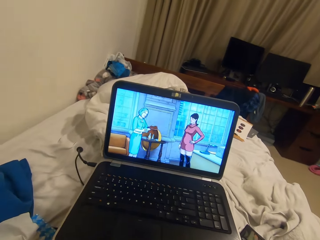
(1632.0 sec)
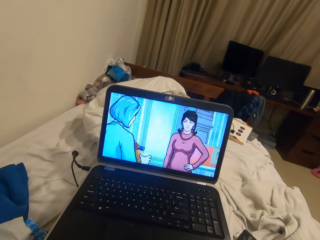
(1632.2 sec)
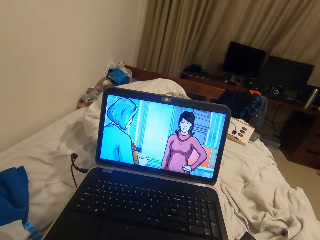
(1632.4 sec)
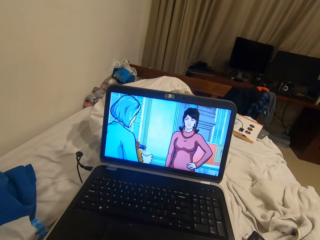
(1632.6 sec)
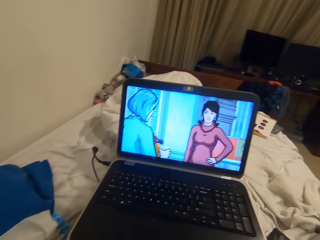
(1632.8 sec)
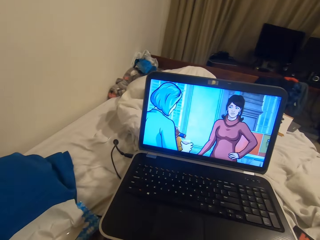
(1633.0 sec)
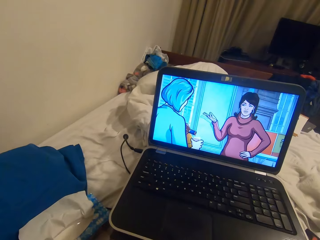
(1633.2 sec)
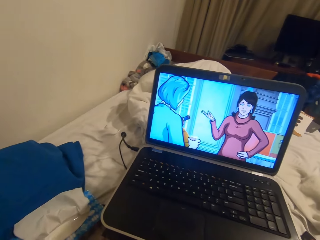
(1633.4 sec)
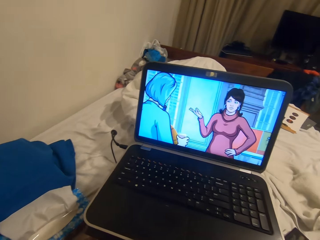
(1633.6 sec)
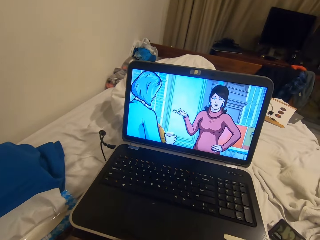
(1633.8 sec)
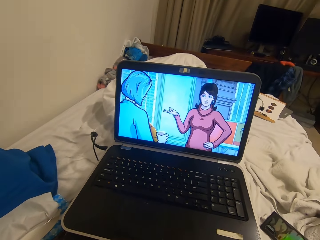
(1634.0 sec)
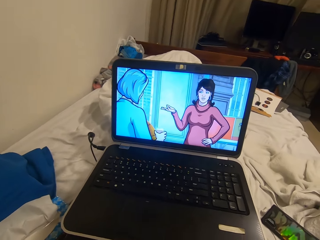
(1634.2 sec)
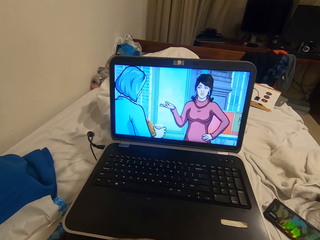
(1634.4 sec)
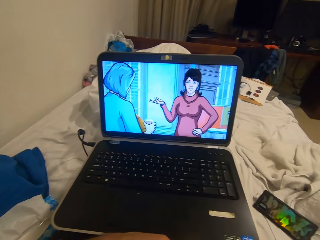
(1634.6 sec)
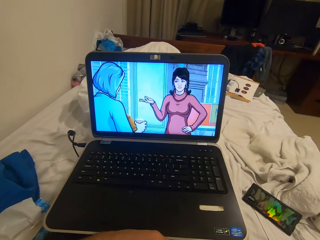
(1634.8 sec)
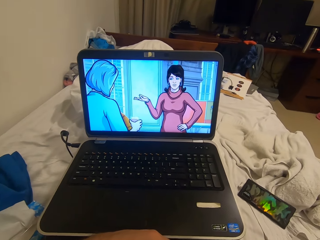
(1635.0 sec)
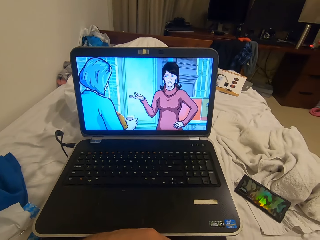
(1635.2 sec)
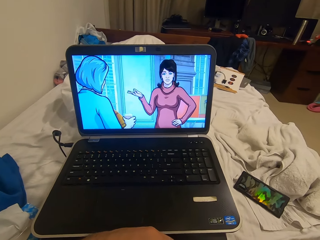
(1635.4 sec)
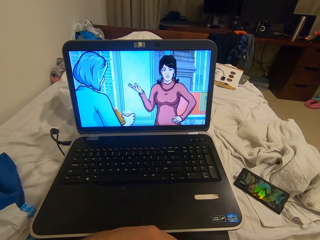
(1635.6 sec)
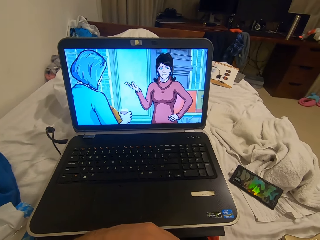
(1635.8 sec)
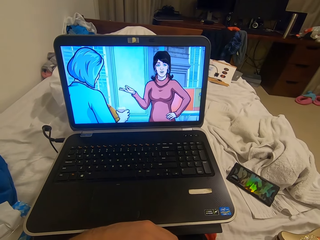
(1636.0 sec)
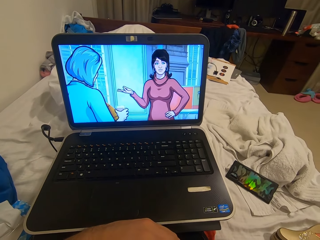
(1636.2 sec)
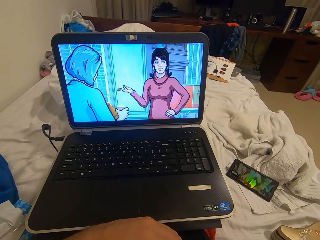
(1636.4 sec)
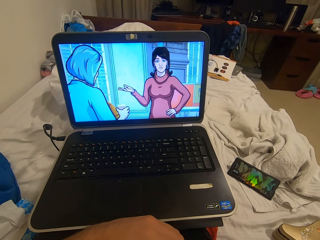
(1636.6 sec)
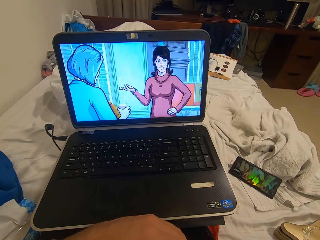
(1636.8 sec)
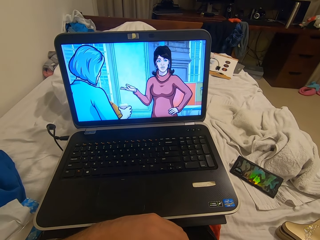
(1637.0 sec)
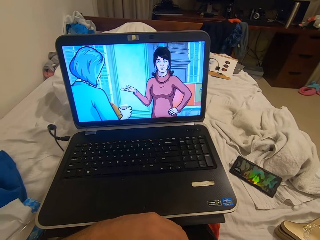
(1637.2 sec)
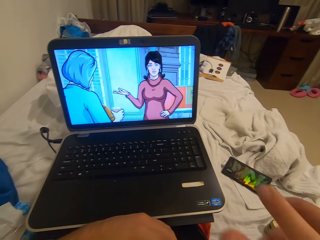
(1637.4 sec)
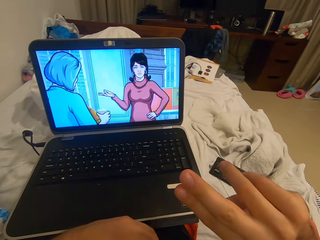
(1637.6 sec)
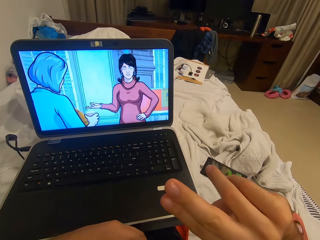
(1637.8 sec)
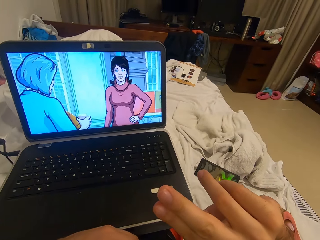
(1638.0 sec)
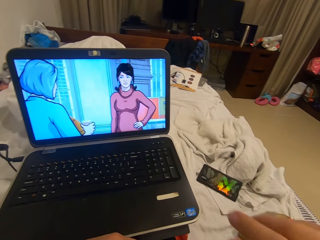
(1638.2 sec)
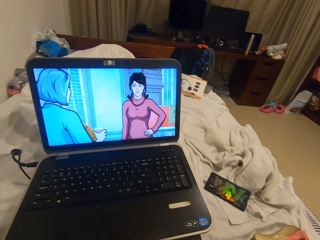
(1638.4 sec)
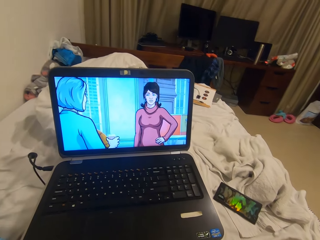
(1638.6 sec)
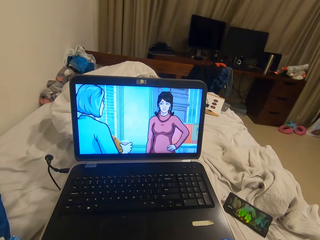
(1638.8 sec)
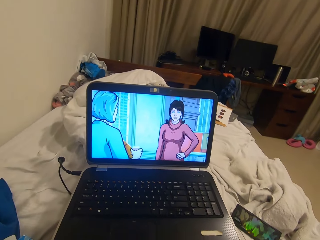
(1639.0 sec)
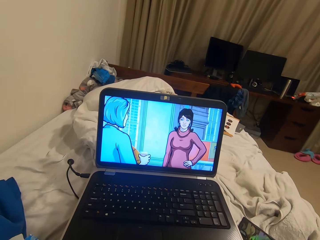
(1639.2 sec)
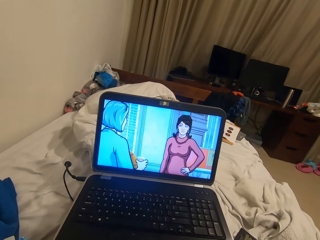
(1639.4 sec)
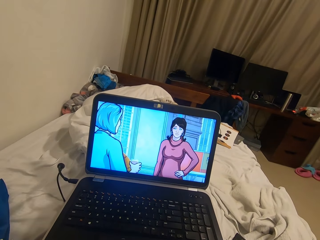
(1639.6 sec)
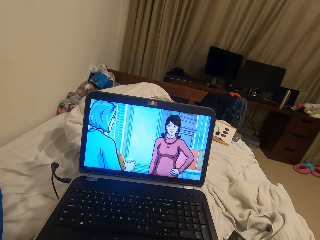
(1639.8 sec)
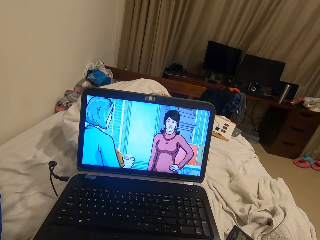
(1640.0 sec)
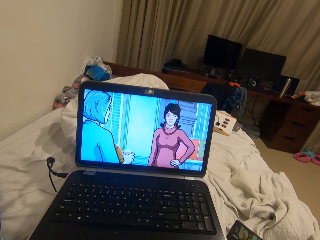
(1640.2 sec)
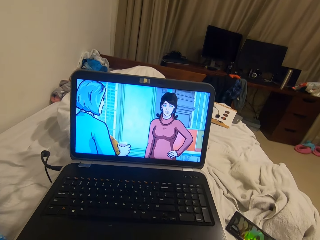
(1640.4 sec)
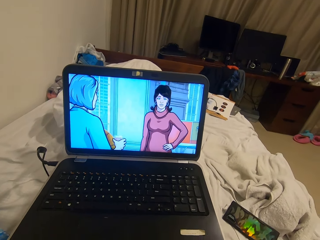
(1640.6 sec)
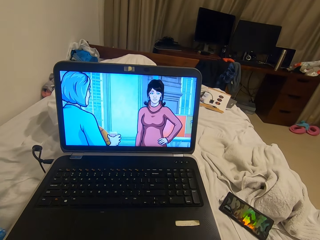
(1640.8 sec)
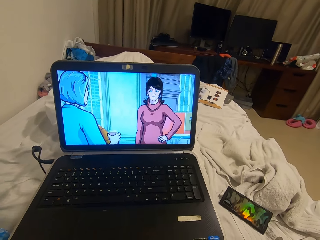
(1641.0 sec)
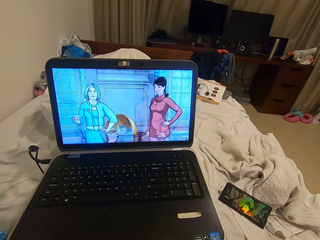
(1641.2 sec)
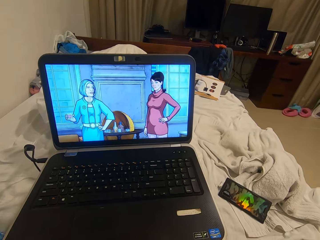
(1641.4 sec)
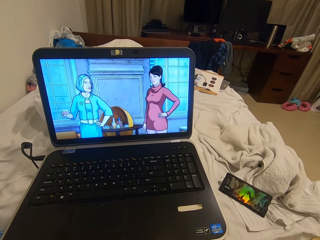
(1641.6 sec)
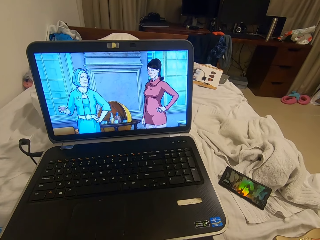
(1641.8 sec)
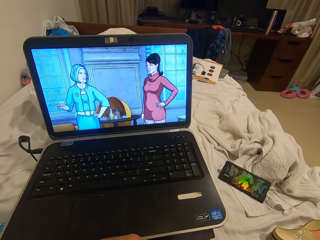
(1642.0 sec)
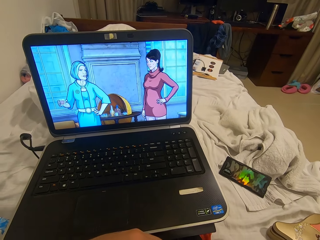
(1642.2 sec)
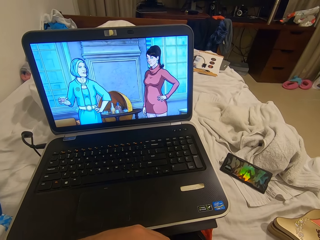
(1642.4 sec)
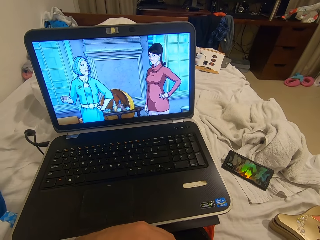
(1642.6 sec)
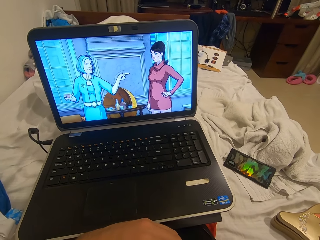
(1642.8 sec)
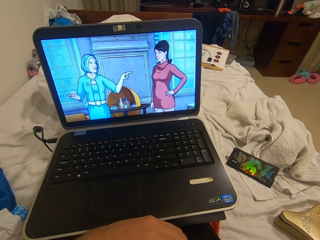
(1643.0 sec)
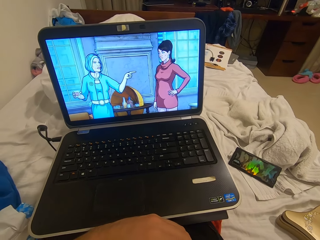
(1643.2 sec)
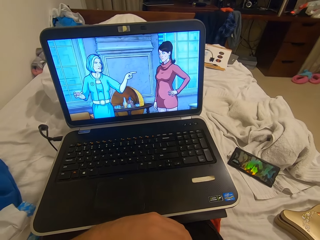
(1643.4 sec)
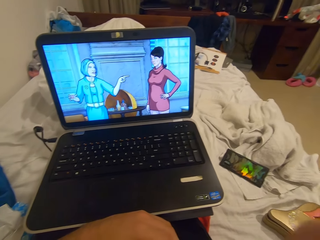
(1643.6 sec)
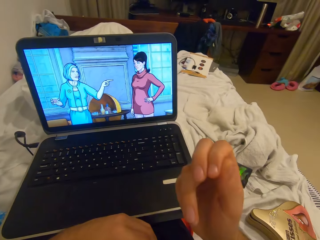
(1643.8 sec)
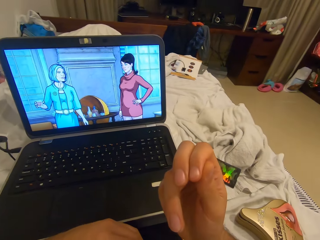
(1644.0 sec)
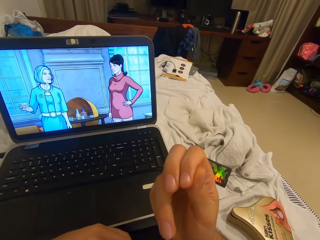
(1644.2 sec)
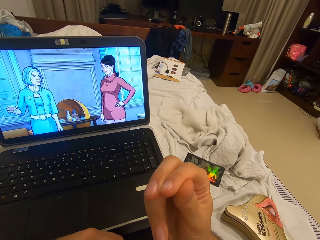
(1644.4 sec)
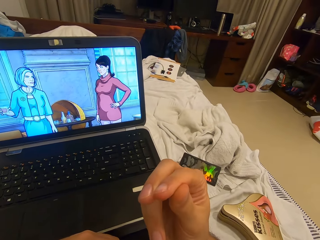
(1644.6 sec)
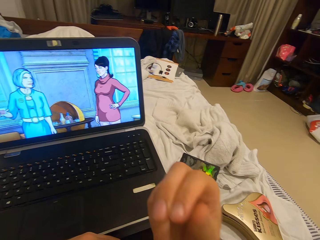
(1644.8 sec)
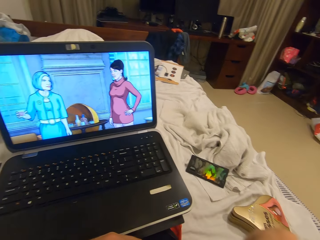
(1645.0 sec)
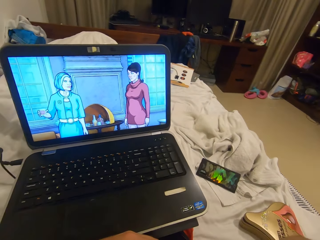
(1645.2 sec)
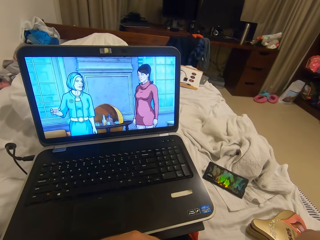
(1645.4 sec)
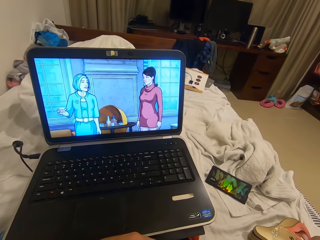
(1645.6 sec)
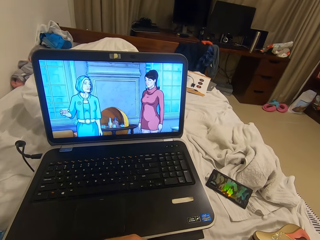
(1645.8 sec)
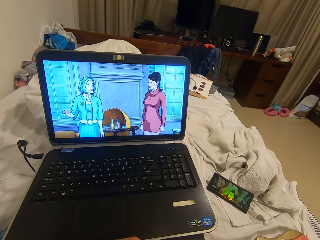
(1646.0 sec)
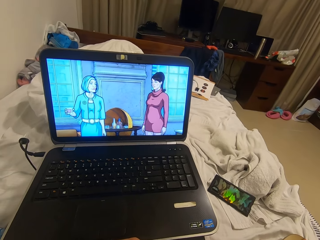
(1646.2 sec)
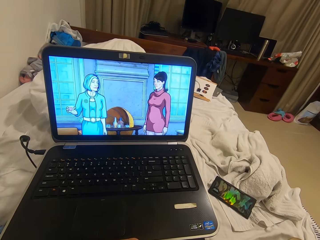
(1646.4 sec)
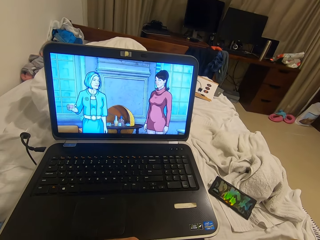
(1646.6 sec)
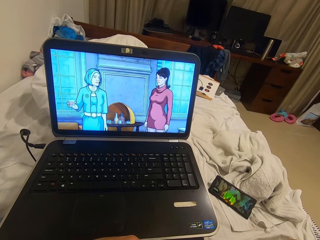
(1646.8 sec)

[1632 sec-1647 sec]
The camera wearer stares at his right hand. He moves the fingers. He bites his nails. He stares at the monitor. He stares at his right hand. He joins the fingers. He bites his nails.

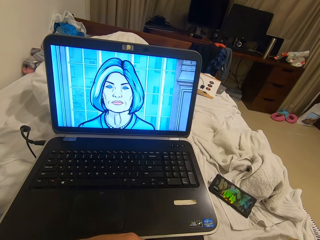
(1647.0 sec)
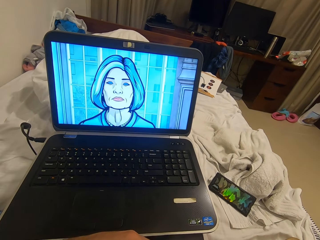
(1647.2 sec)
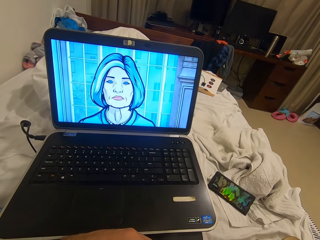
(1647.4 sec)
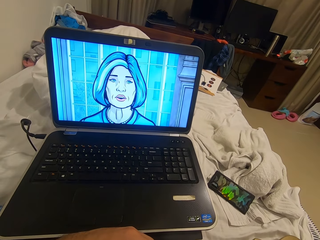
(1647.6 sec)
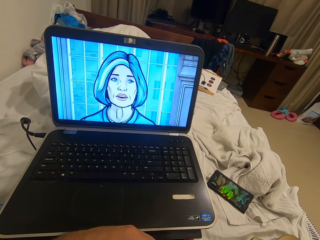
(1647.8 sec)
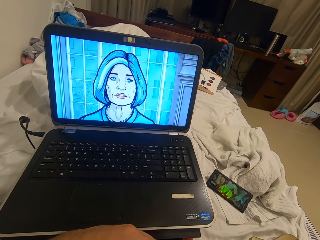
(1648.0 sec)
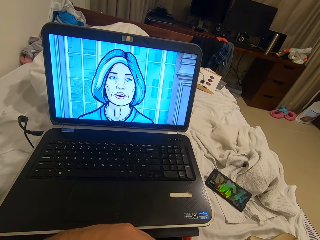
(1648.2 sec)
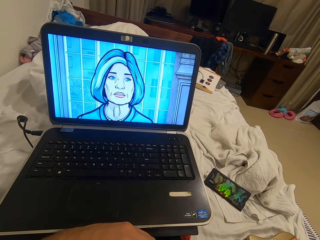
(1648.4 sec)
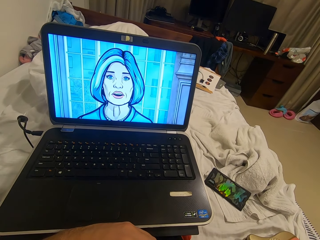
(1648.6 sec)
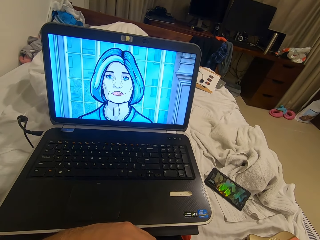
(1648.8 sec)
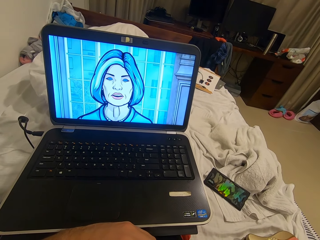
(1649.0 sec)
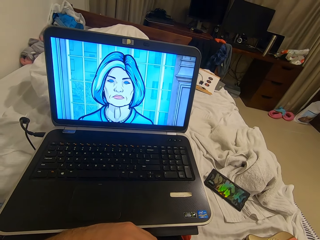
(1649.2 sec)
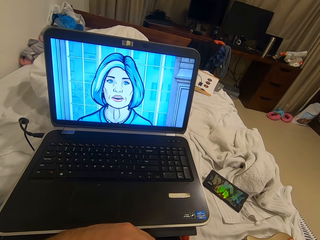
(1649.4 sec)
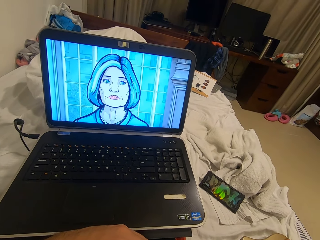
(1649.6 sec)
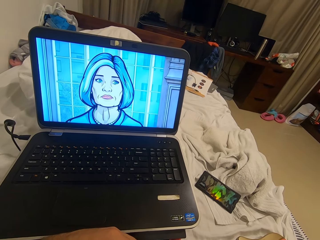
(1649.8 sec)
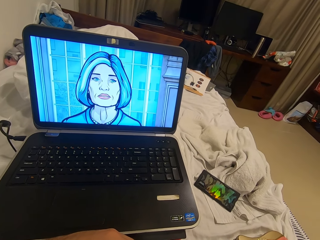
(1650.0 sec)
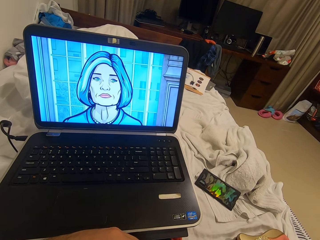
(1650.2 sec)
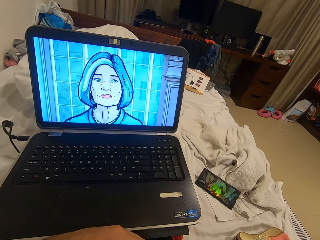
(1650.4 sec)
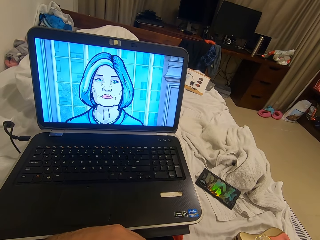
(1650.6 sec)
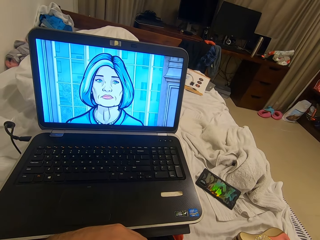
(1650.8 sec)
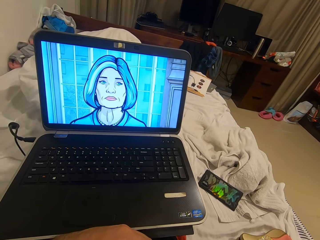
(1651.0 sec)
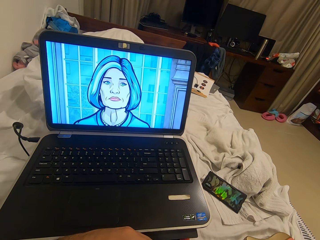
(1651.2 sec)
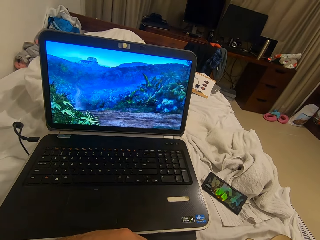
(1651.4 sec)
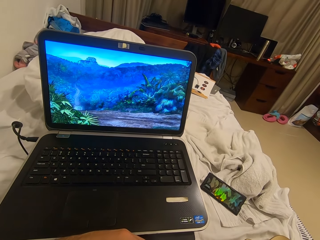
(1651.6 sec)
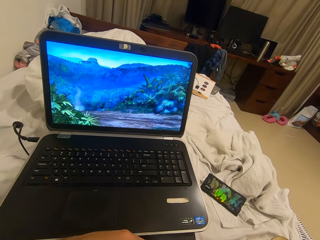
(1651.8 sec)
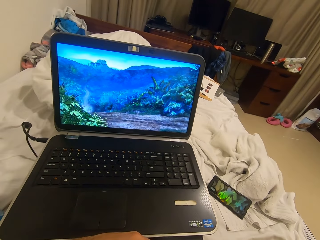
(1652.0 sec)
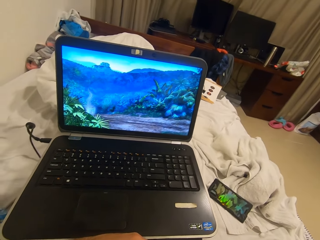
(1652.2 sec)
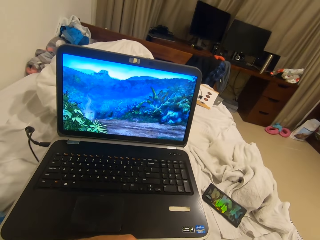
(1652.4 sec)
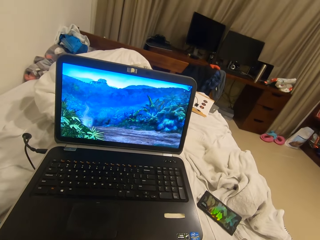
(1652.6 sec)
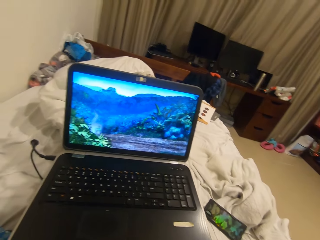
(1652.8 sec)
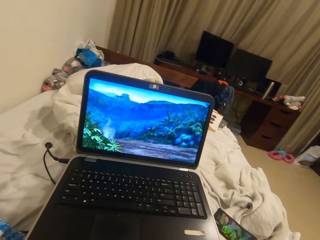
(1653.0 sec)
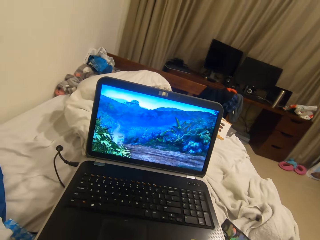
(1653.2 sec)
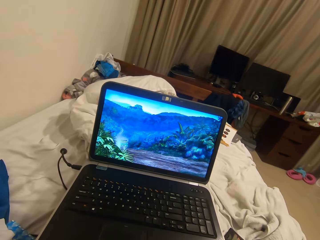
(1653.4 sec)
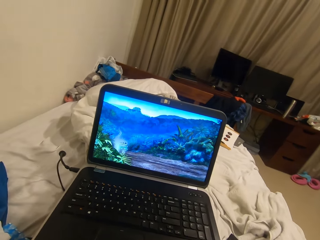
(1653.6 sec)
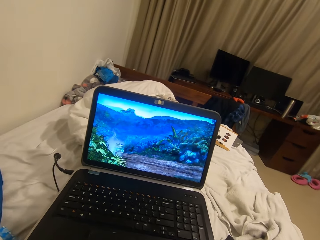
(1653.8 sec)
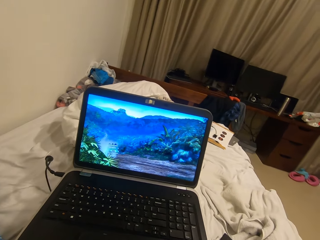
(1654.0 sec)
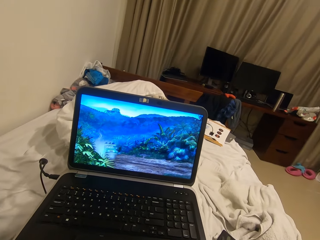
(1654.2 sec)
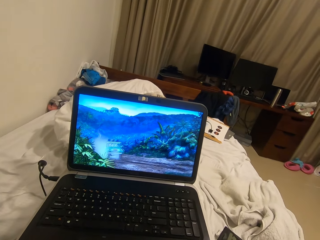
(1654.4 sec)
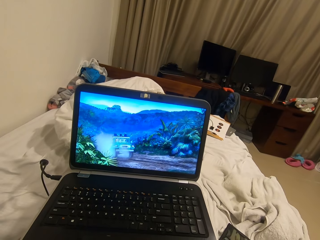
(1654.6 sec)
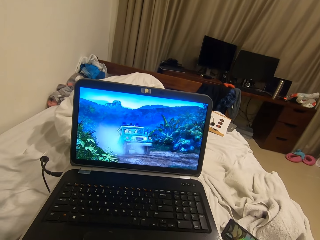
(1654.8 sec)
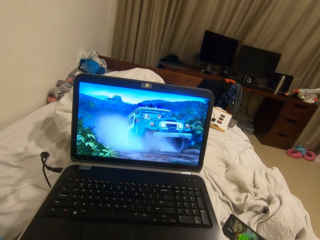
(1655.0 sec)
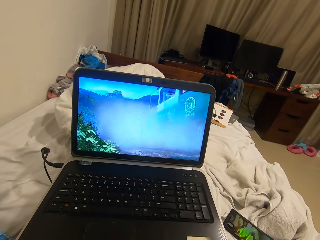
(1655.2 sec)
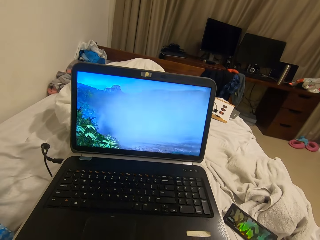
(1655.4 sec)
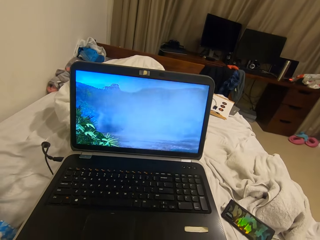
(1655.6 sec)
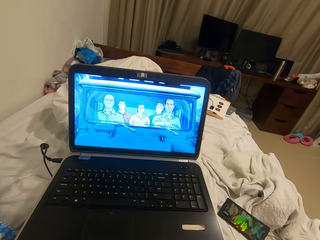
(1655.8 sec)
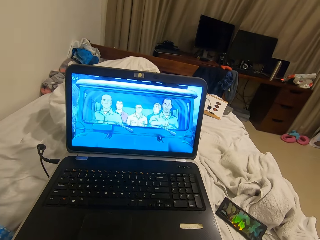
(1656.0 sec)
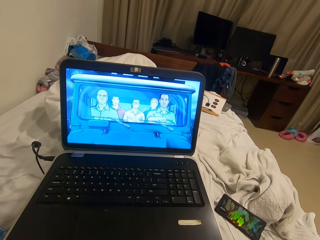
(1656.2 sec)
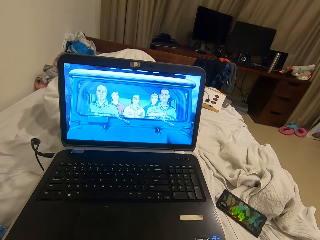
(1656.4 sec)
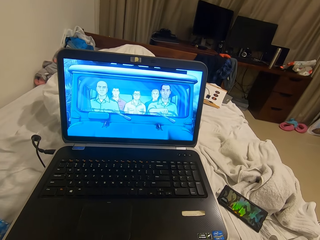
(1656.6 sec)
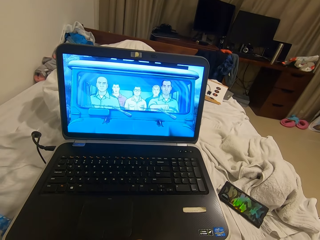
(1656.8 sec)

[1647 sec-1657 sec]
The camera wearer stares at the monitor.
